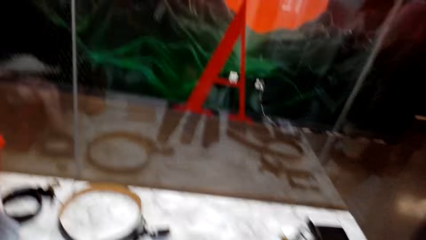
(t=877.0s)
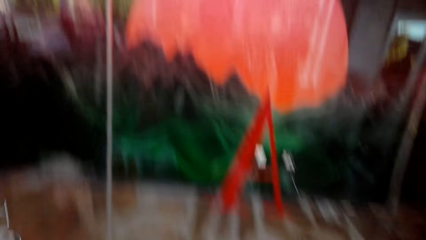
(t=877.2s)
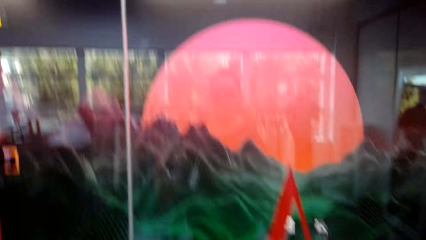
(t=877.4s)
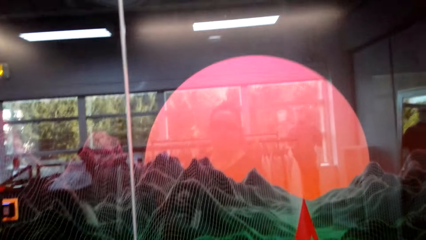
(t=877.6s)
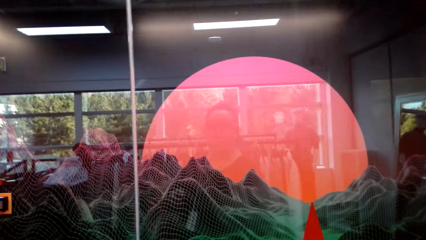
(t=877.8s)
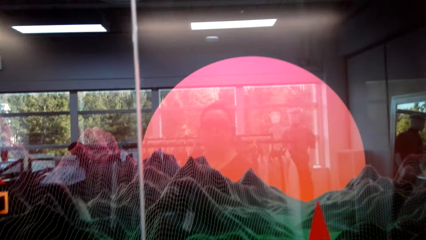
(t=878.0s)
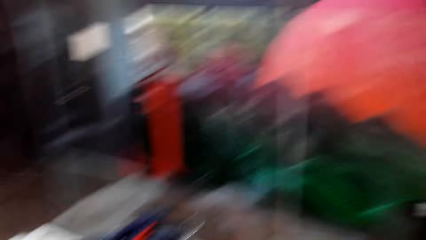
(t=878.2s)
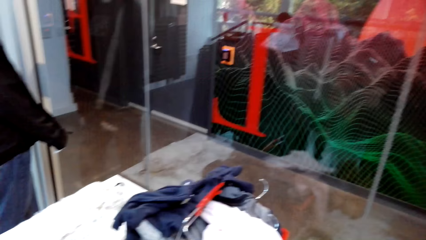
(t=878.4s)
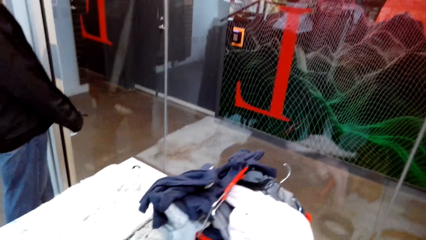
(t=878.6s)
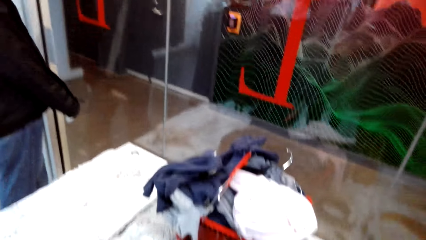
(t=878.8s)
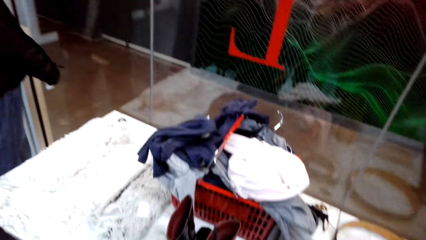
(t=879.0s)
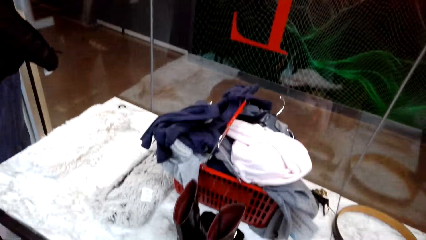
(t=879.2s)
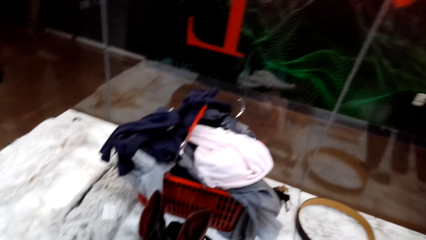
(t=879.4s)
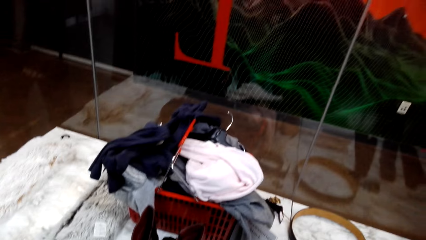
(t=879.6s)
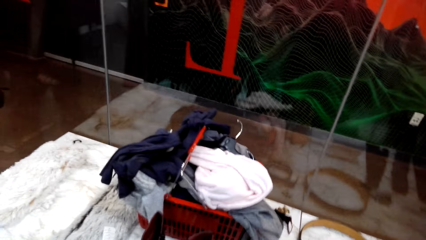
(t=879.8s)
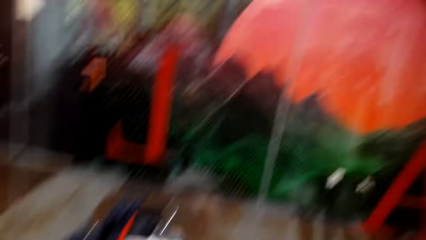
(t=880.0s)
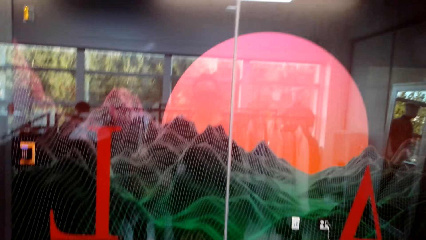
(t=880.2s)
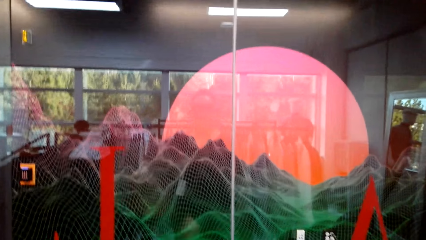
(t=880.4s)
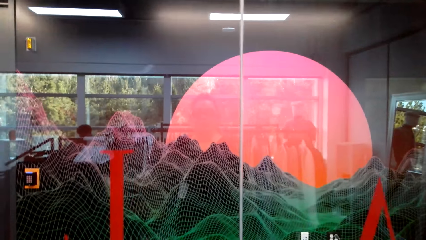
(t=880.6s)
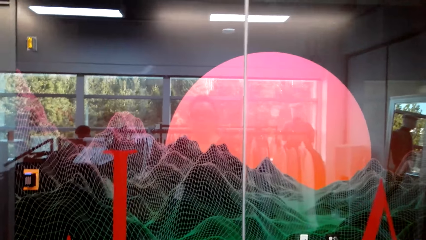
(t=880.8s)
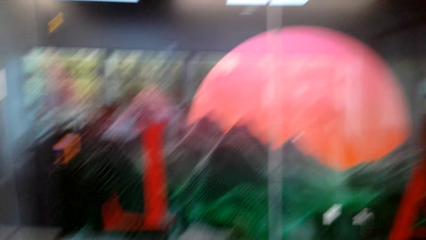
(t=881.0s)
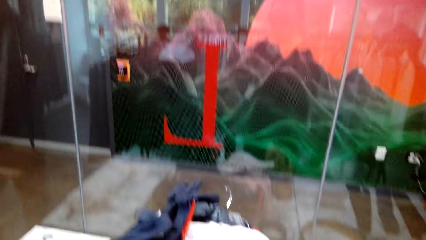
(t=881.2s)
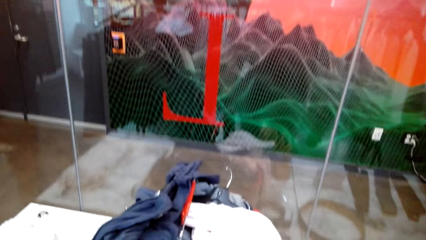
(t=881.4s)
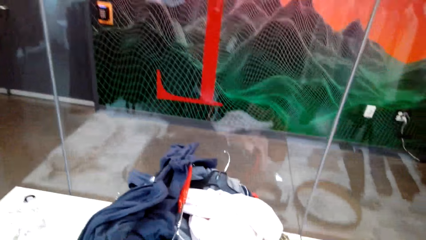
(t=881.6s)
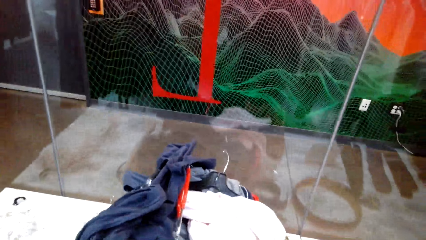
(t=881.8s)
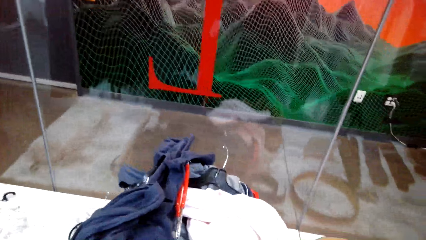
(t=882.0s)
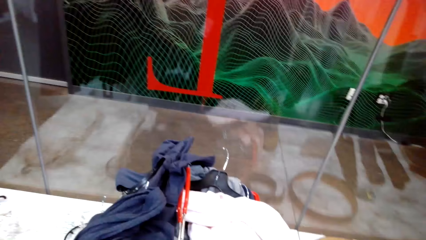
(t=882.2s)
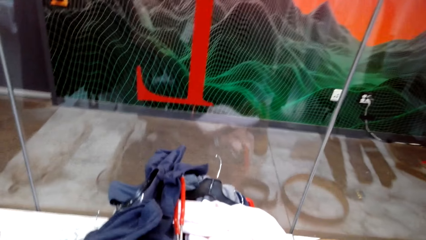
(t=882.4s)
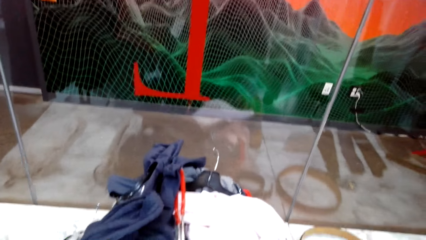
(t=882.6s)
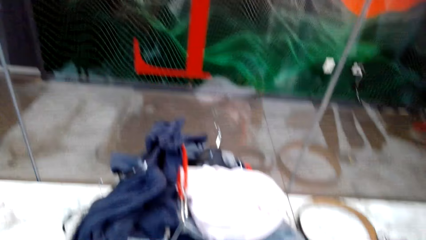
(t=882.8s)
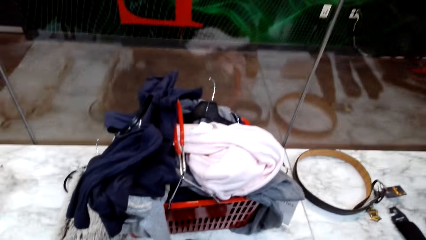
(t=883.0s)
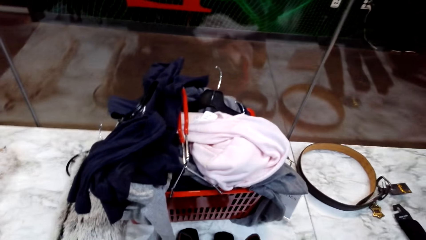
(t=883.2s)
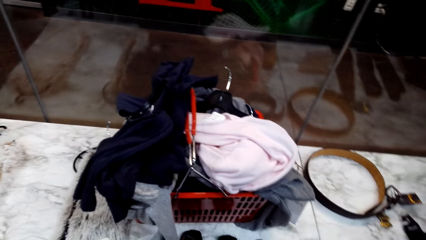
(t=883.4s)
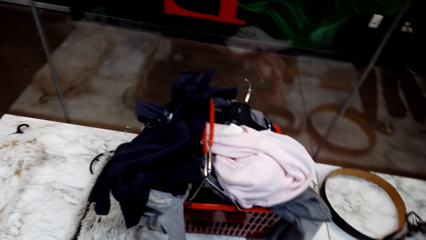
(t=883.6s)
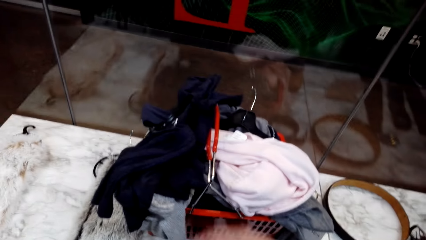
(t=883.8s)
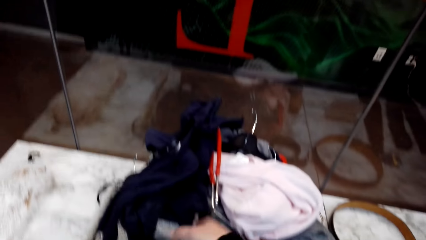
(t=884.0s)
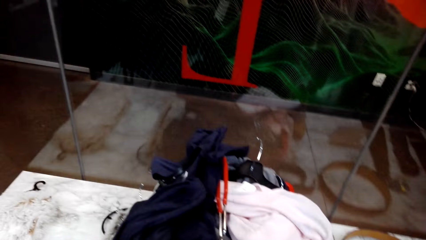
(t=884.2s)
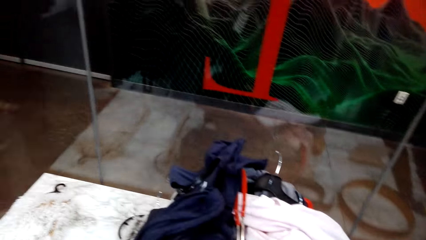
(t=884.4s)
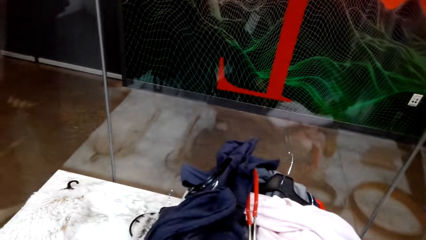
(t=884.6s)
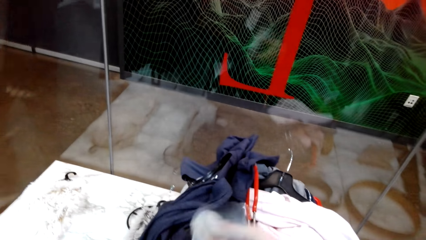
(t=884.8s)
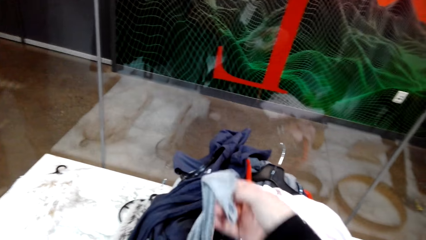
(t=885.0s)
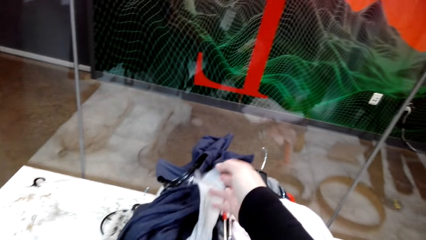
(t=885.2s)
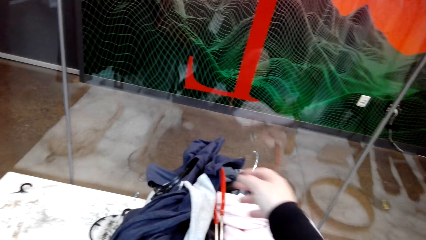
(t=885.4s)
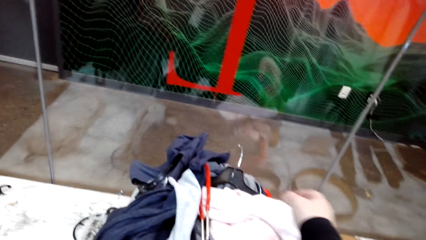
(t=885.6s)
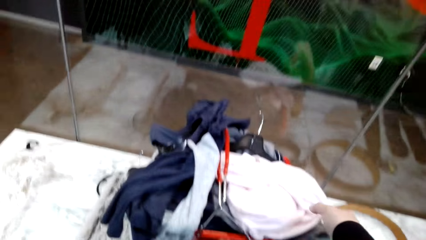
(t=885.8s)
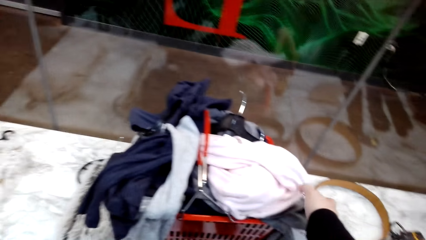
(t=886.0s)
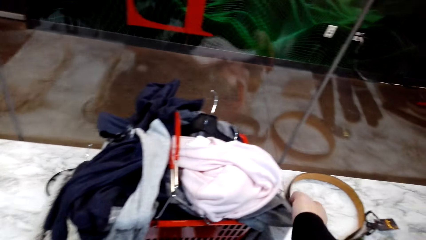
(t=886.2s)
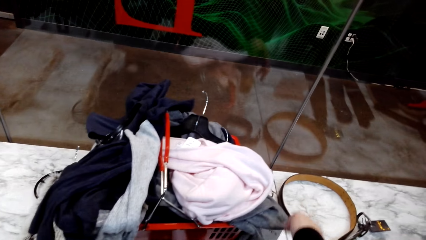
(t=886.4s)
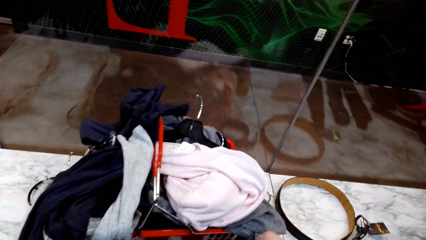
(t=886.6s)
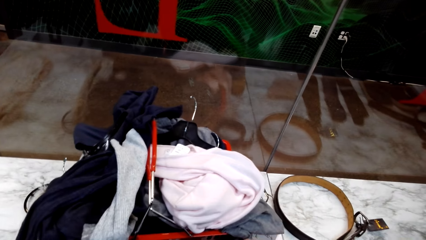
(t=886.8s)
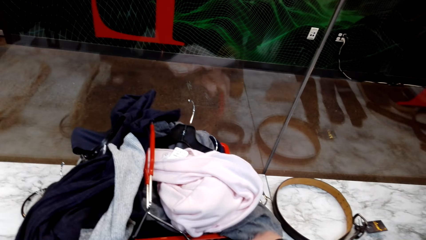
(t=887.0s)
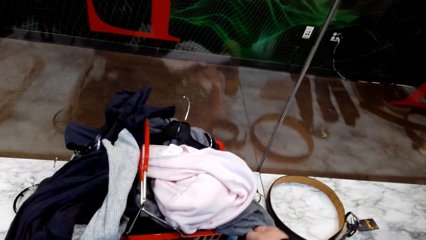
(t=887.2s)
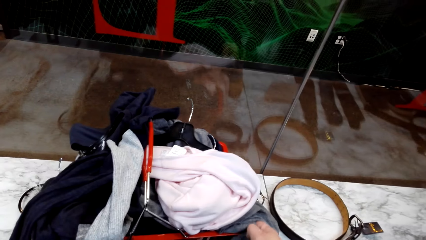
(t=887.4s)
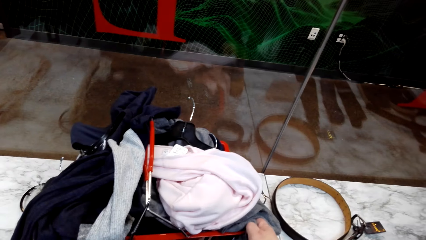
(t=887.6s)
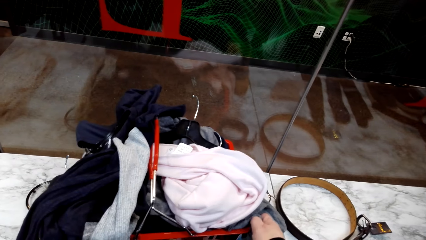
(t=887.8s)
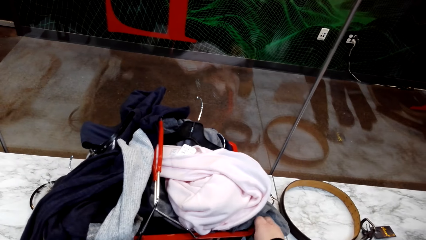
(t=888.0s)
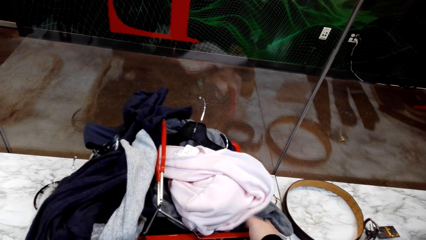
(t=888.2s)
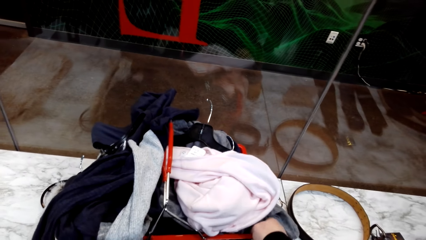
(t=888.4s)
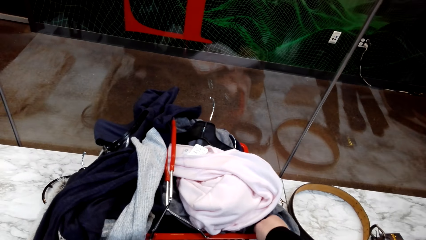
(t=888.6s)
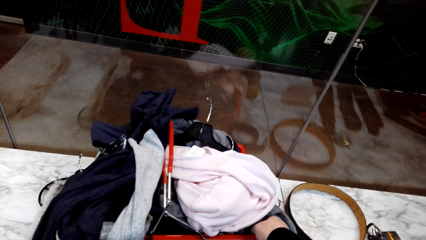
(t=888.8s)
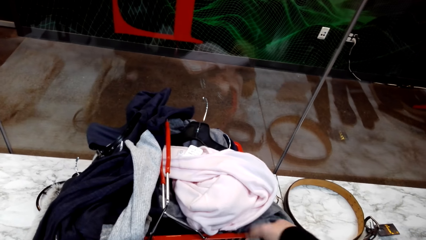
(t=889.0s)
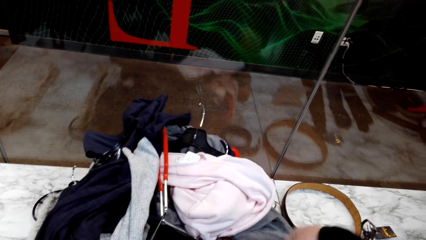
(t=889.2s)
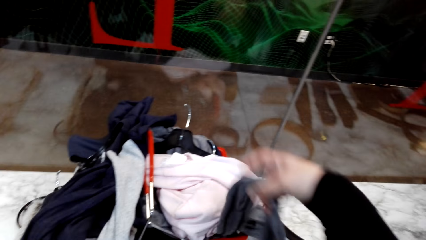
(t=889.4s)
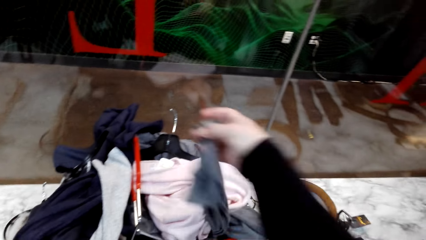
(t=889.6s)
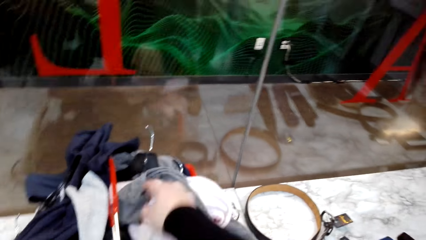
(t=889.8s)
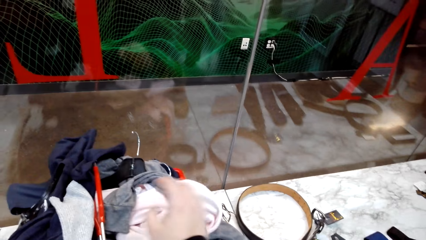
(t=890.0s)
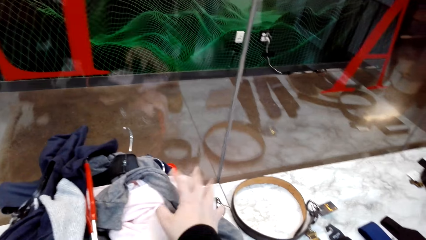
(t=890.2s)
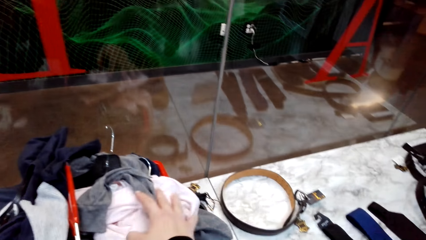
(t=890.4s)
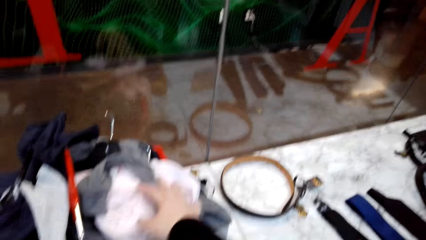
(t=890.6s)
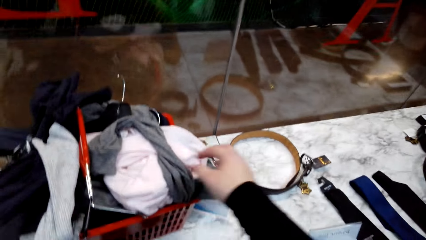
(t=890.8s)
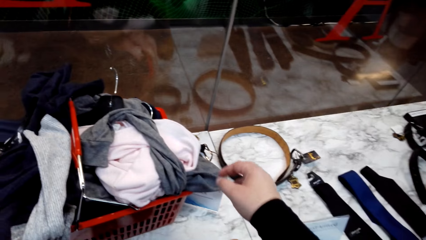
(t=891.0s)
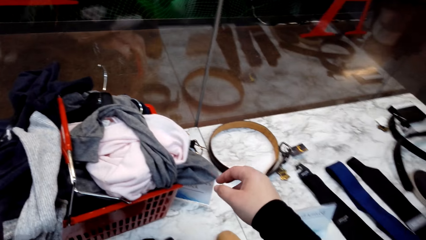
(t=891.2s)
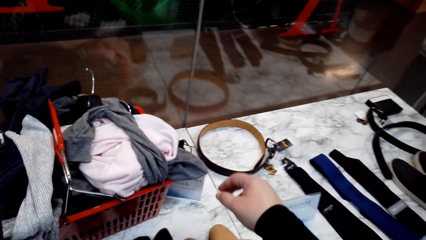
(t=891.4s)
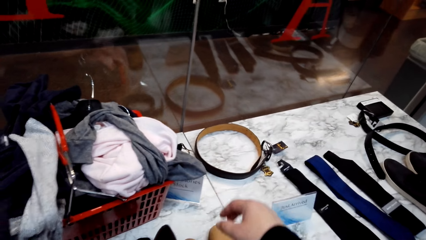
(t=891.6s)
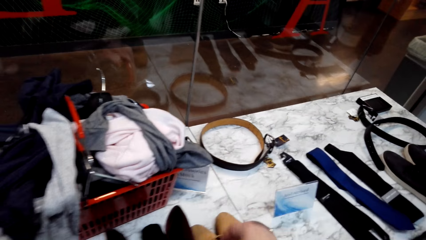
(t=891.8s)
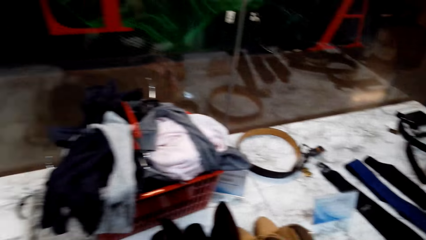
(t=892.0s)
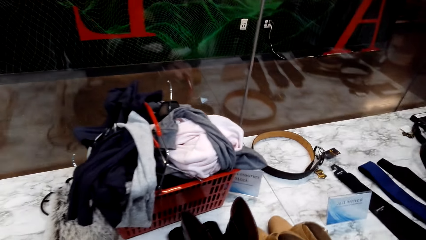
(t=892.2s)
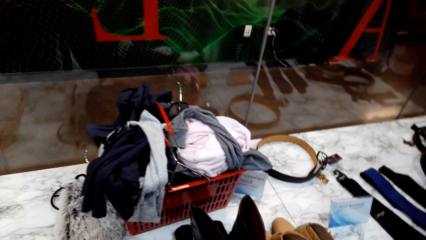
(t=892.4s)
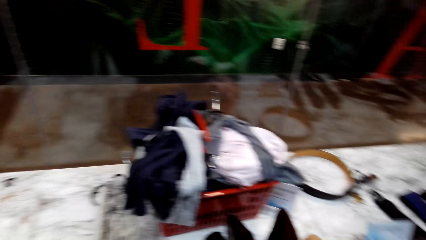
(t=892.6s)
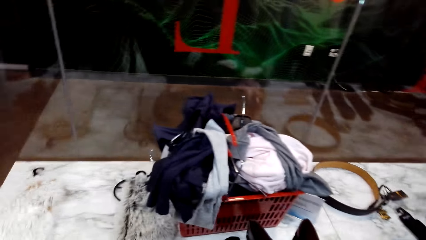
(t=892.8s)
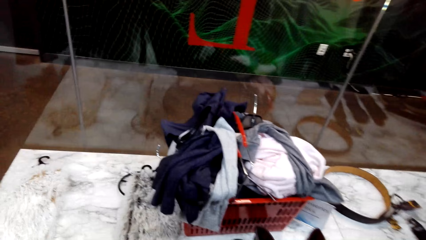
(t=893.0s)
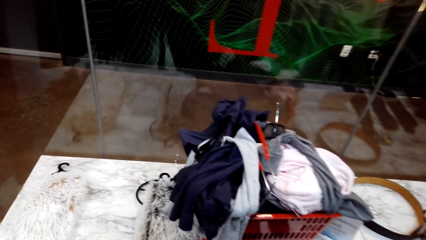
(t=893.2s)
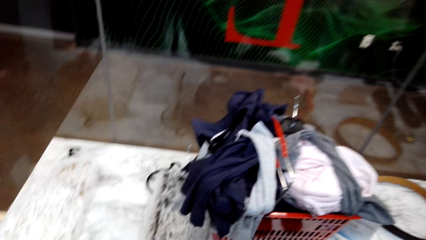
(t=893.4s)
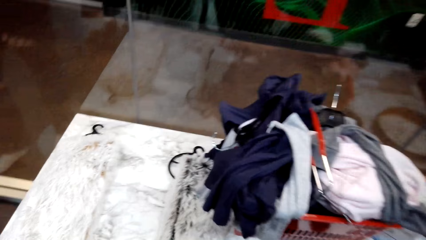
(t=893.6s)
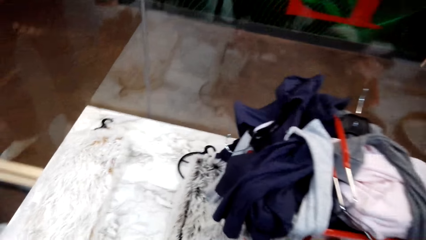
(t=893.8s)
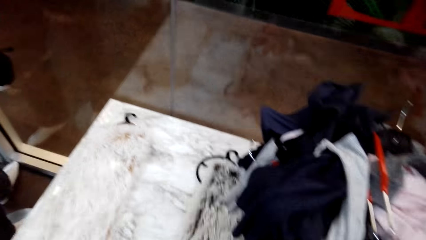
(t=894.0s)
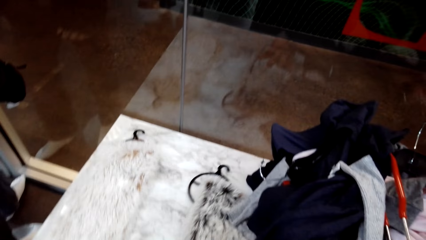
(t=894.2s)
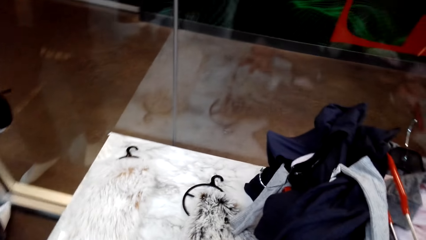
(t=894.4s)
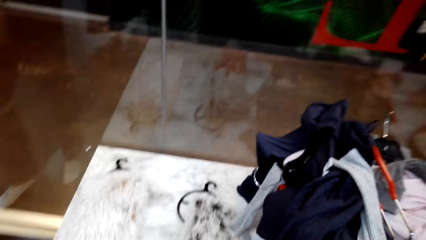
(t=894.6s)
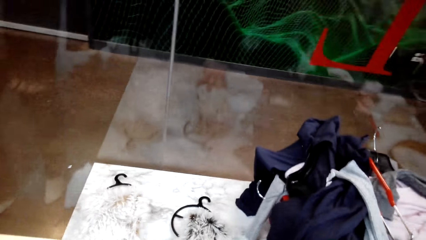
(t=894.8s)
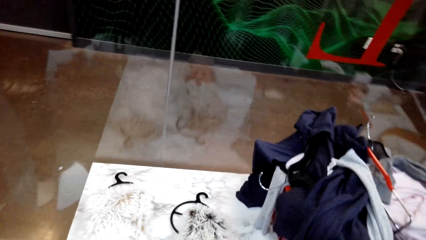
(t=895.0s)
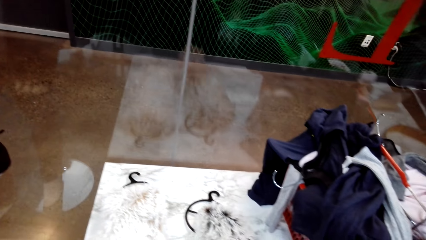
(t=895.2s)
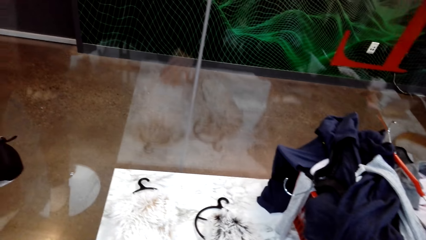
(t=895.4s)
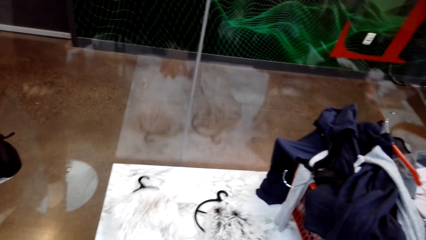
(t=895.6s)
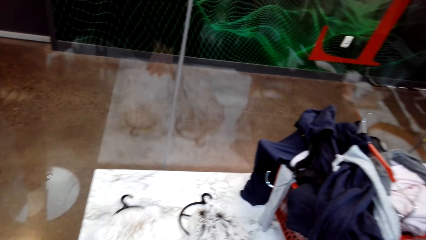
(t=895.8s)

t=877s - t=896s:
The camera wearer walks in the clothes shop. They look at the basket. They put clothes in the shopping basket. They inspect the clothes.
